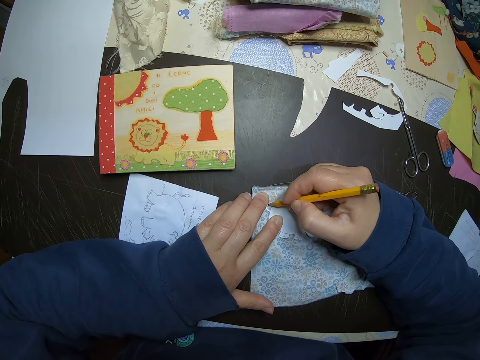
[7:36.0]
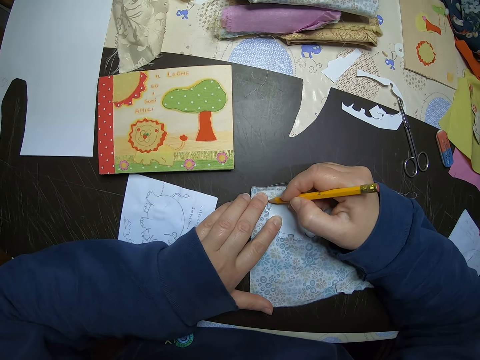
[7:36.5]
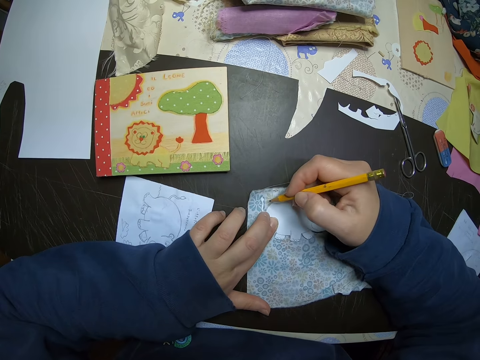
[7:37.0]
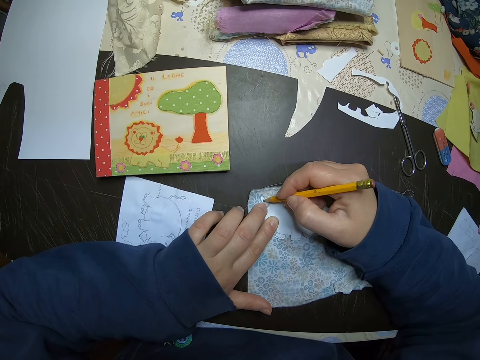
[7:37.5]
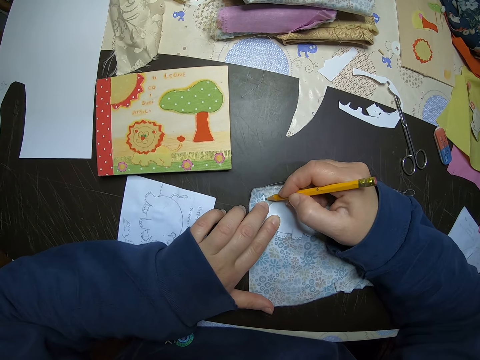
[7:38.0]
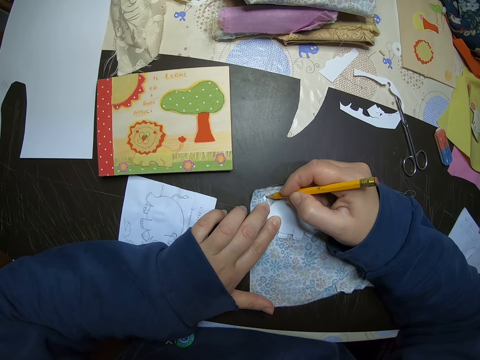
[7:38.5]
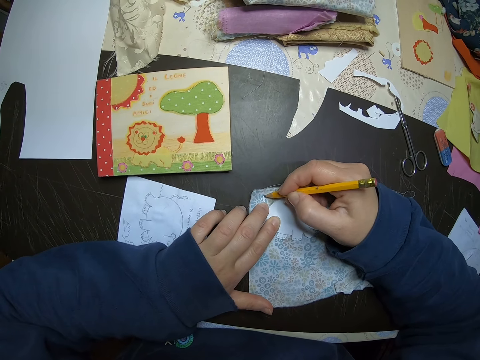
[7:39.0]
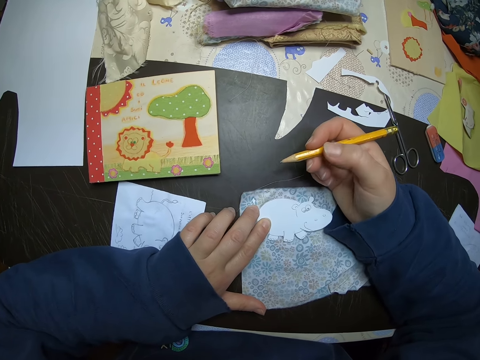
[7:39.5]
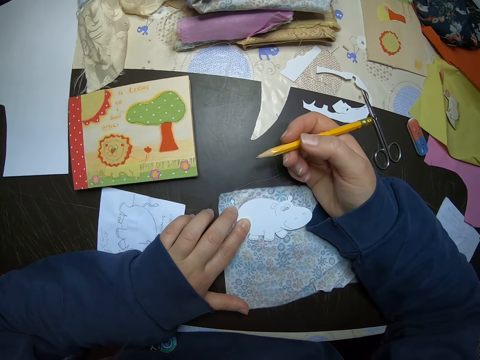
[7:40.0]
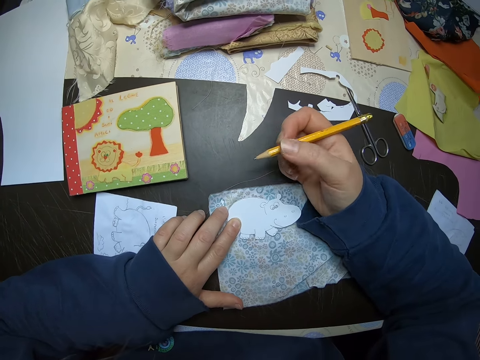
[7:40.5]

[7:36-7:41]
The camera wearer adjusts the hand.

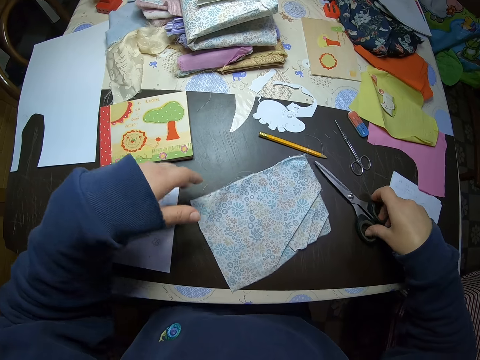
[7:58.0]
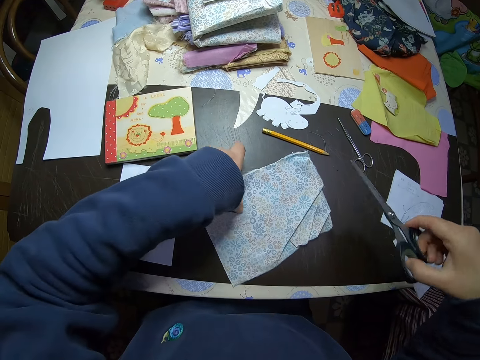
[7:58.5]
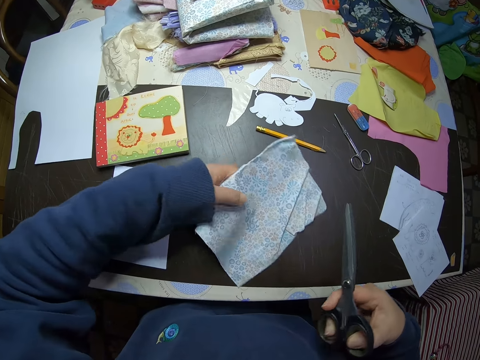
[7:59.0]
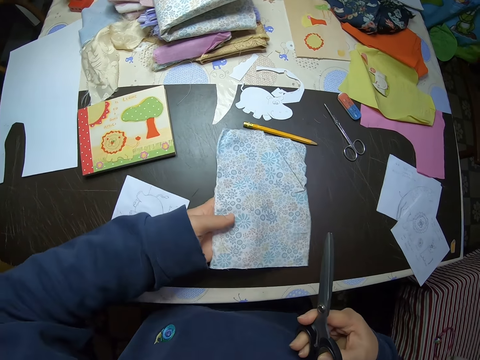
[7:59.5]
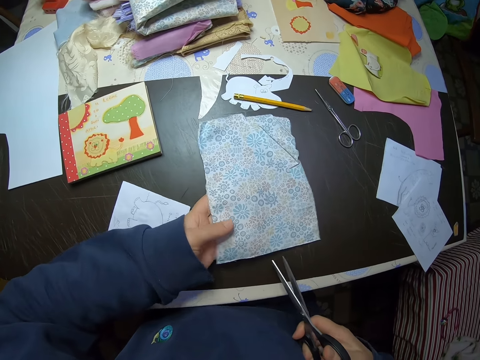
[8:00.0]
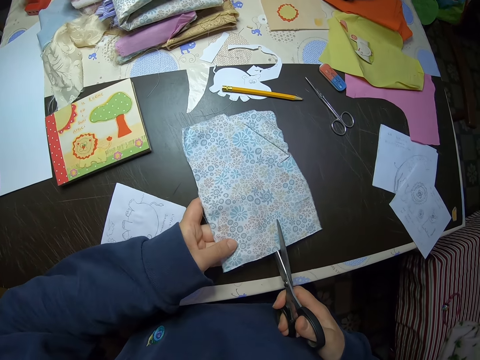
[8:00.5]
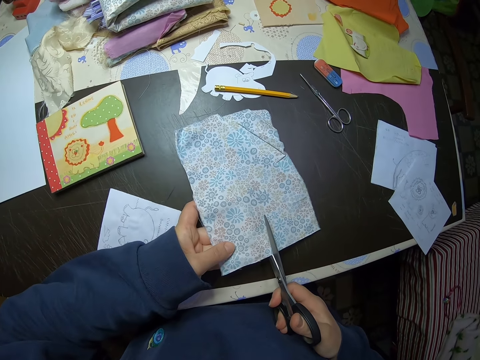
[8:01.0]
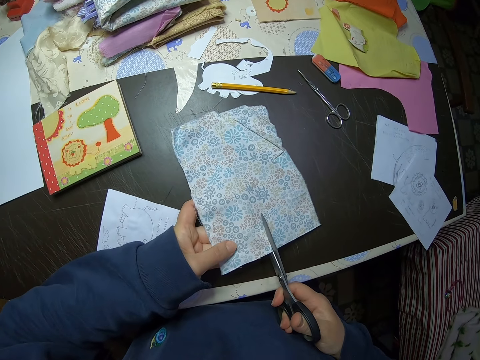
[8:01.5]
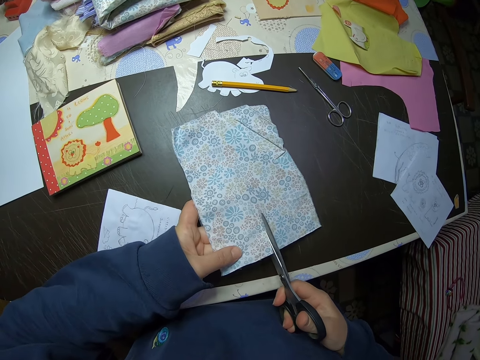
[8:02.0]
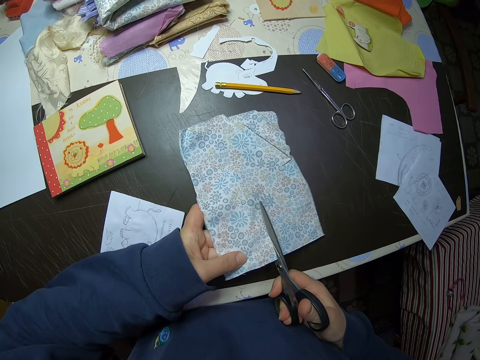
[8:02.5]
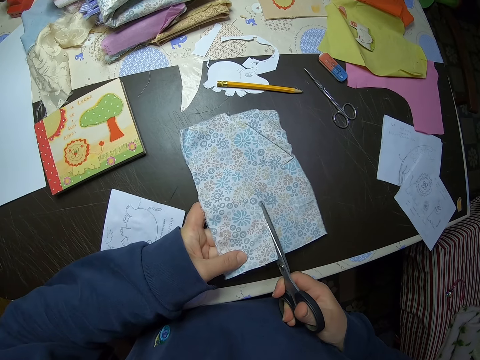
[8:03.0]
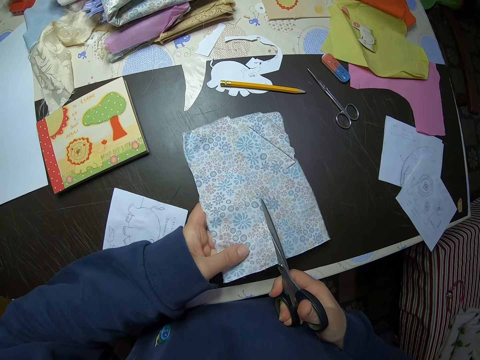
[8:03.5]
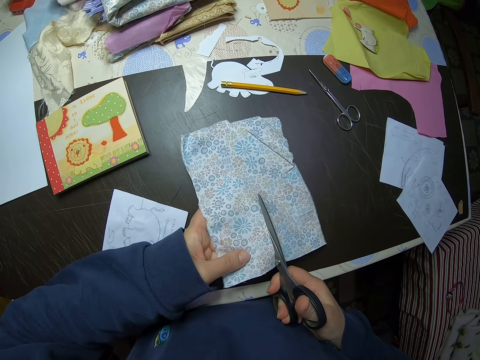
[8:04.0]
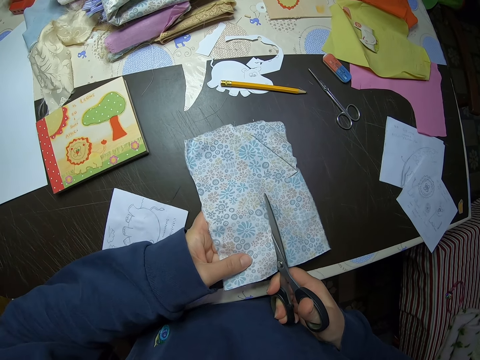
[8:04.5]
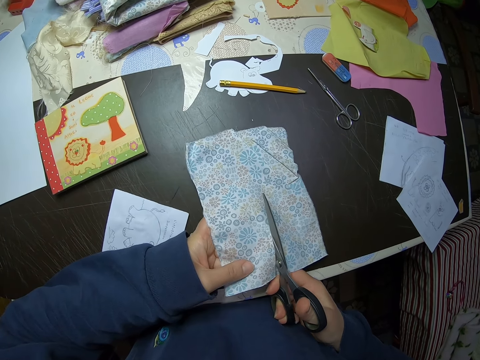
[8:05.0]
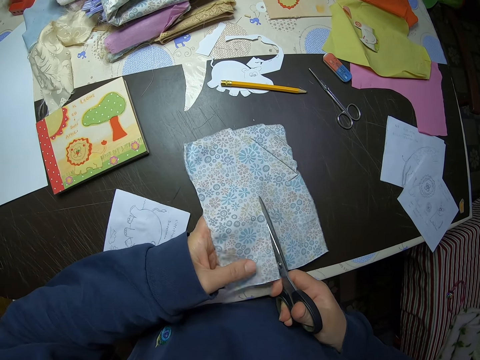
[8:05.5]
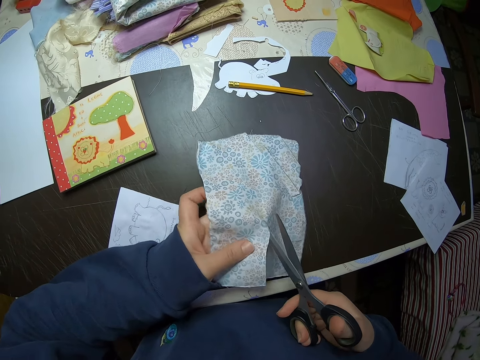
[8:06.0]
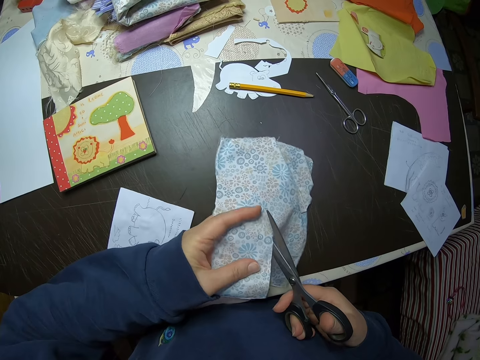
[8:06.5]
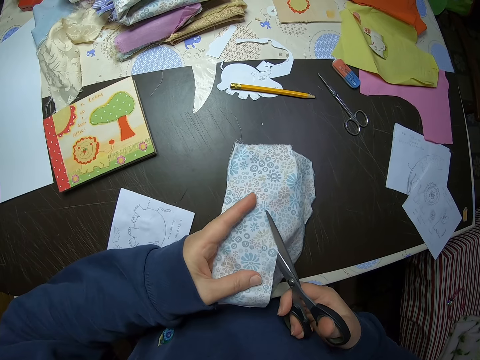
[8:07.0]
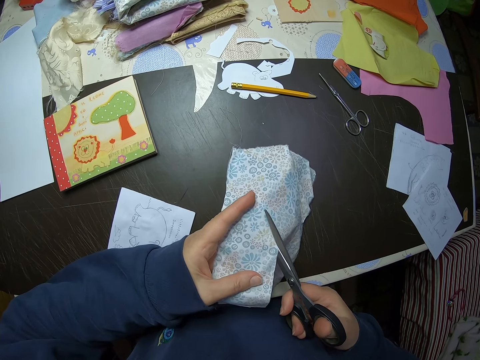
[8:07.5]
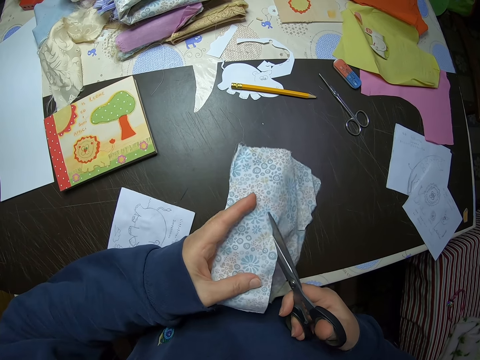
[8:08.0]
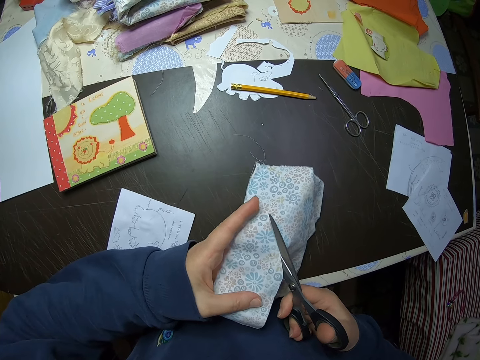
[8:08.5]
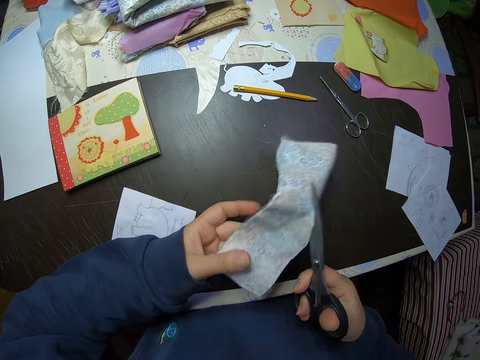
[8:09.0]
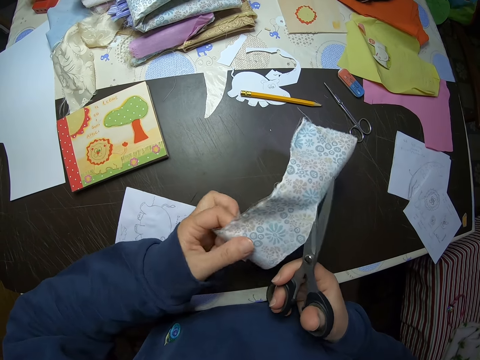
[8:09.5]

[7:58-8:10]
The camera wearer takes another, bigger scissors on the table with her right hand. She holds the paper with one hand. She picks up the clothing material with her left hand. She cuts the clothing material with the scissors.

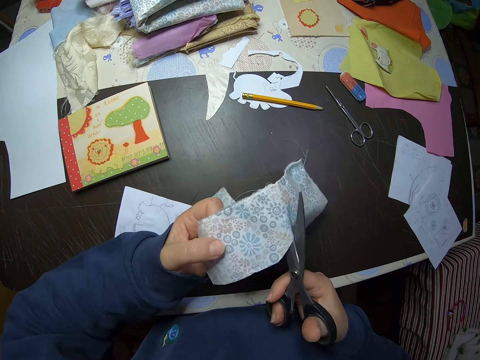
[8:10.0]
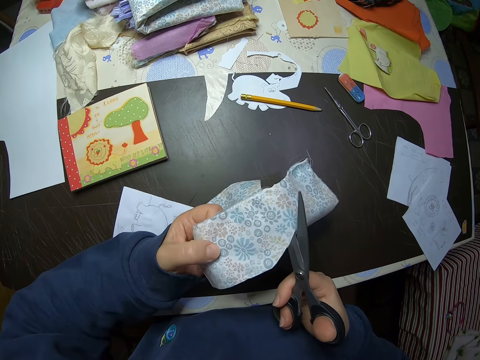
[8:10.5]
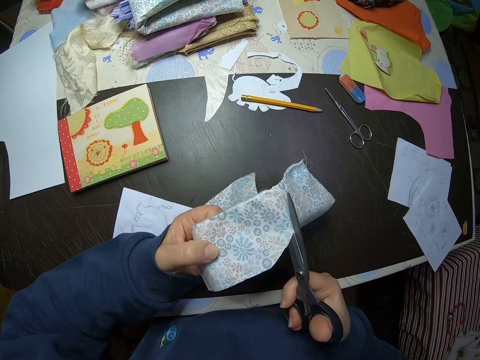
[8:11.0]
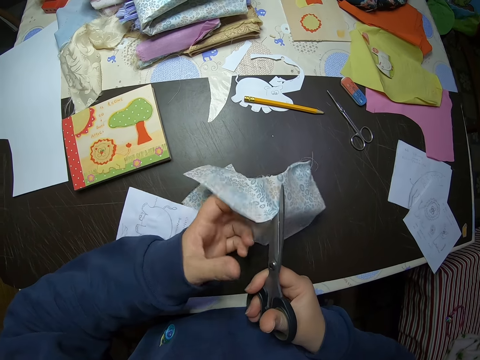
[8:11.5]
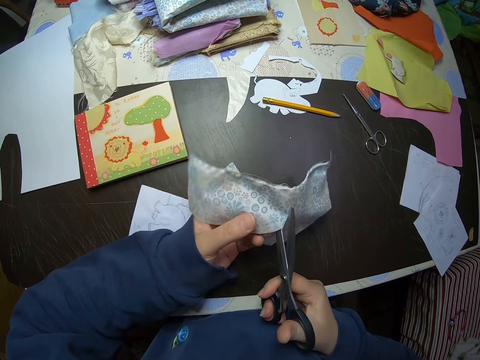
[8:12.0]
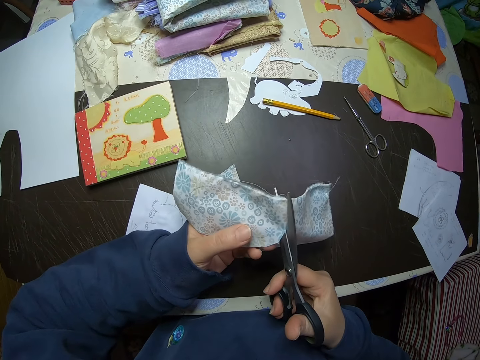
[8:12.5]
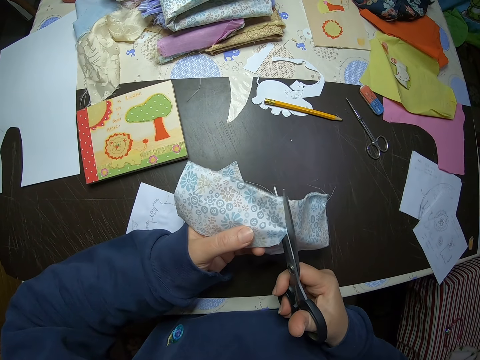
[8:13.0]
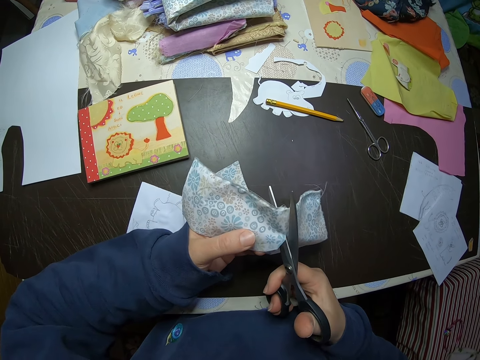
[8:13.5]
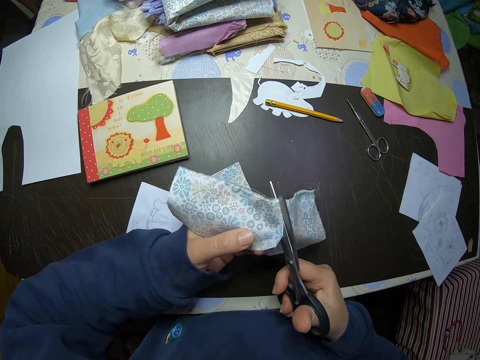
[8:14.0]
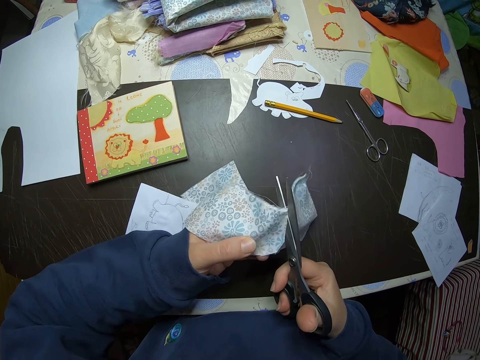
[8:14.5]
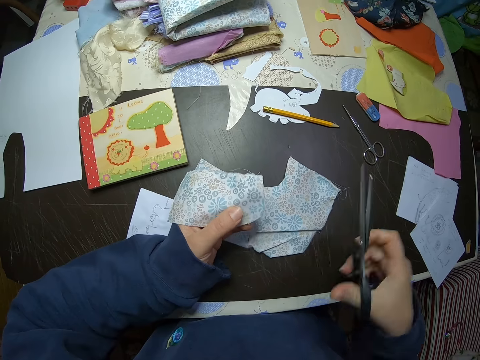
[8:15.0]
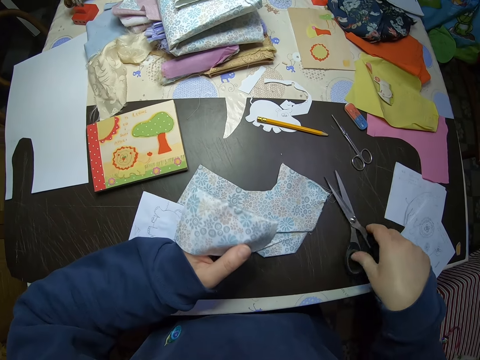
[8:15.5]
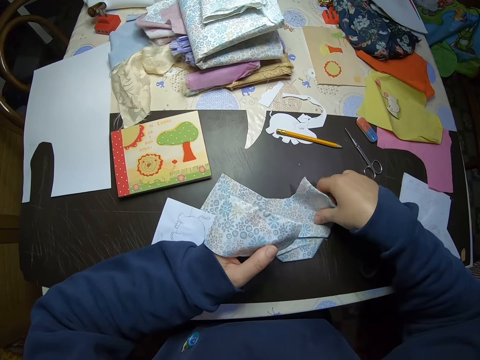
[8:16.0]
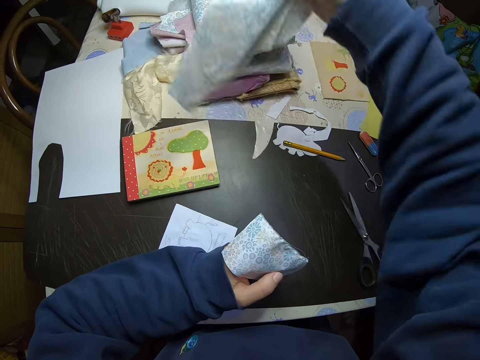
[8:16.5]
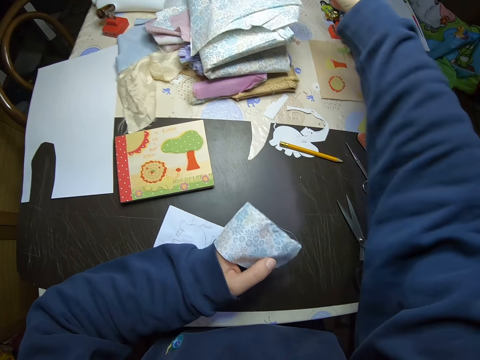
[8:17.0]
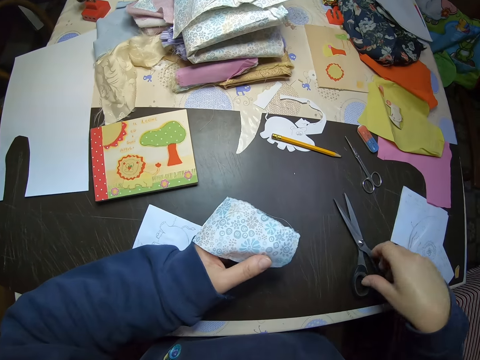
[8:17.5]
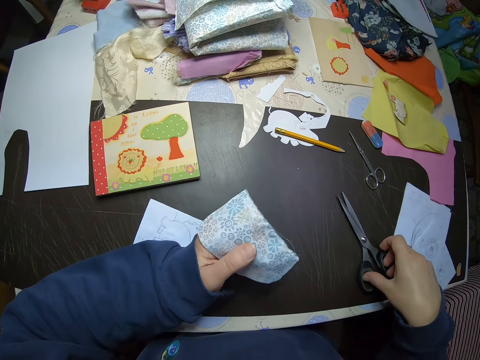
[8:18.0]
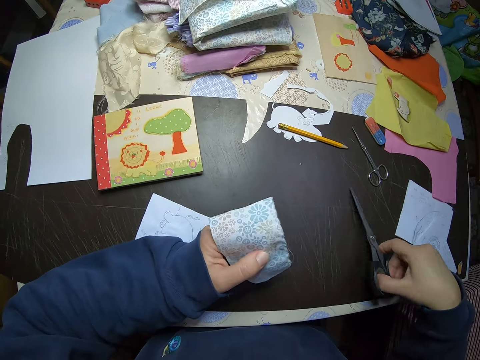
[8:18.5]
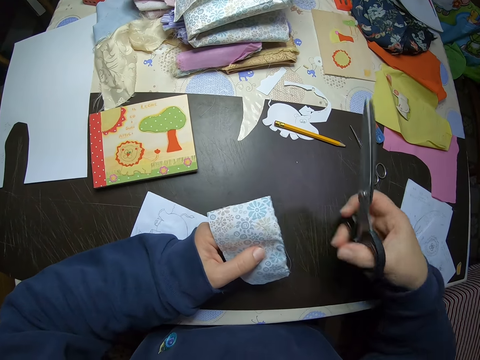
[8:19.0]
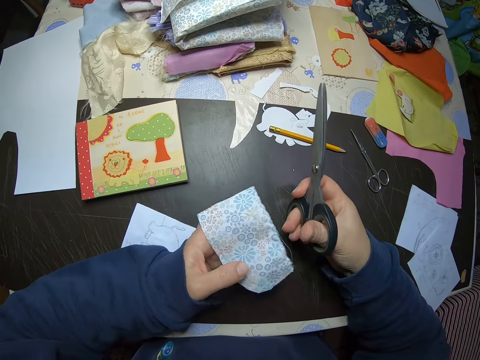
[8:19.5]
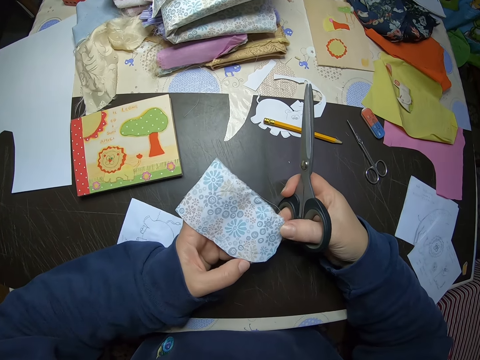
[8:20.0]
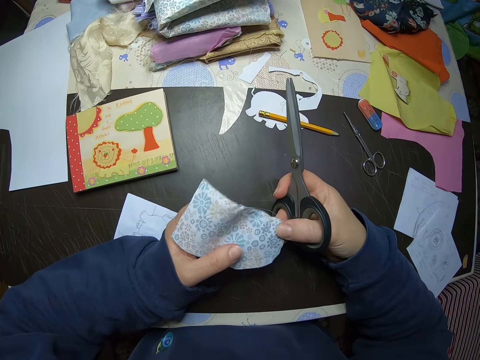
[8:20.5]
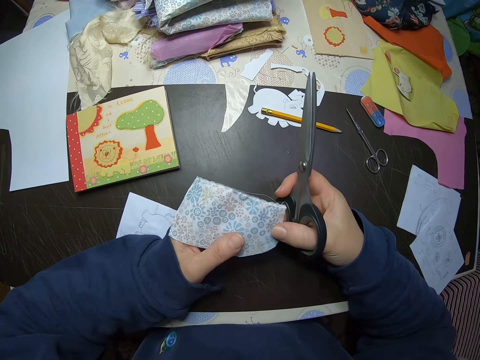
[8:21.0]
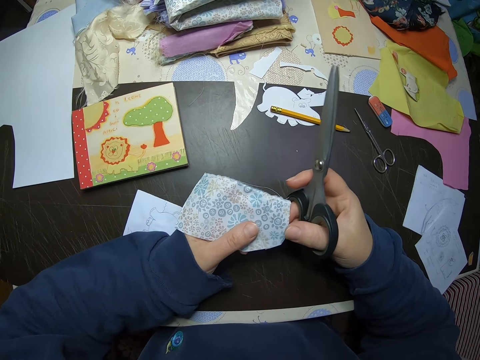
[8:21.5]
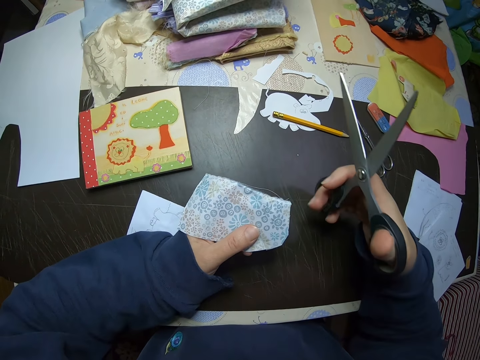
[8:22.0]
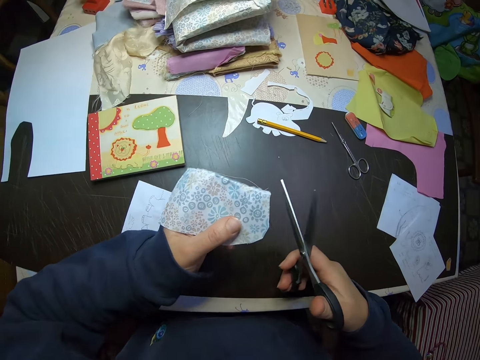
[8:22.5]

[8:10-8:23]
The camera wearer drops the scissors on the table. She picks up half of the paper. She moves a cut piece of the clothing material from the table. She puts the half of the paper aside. She takes up the scissors from the table. She adjusts the clothing material on her left hand.
